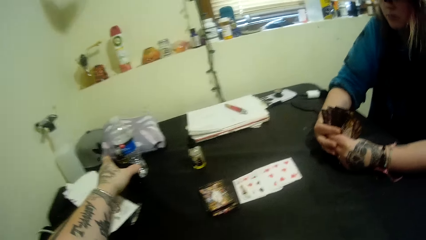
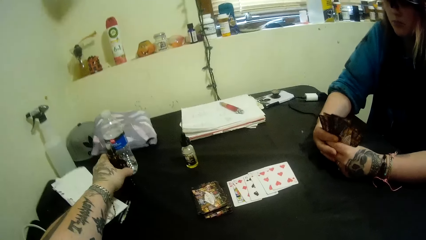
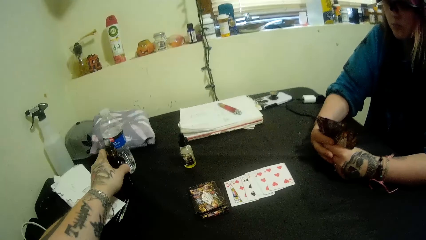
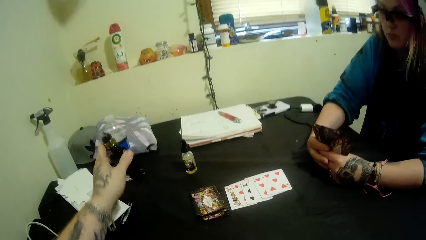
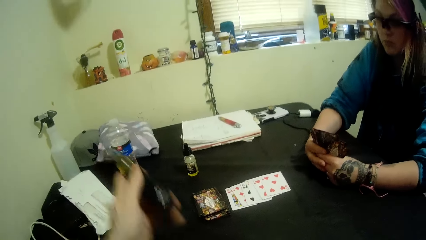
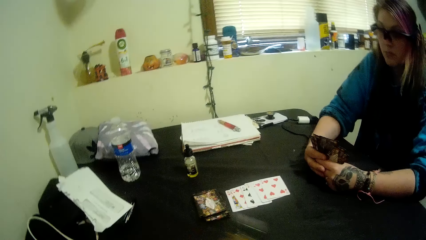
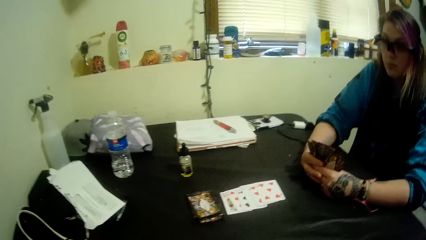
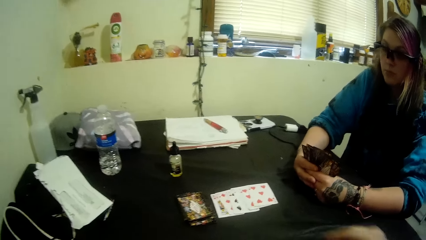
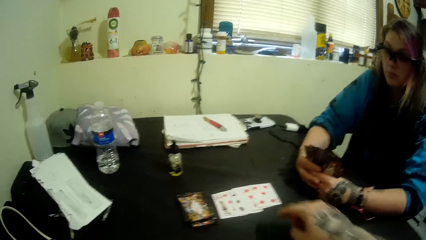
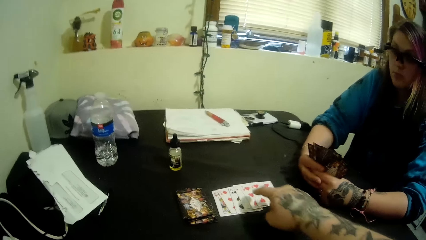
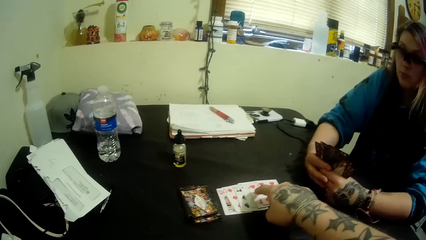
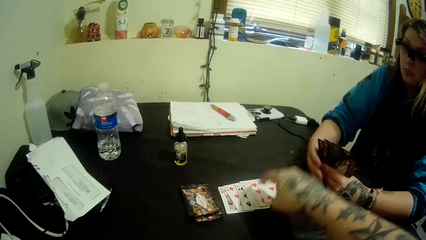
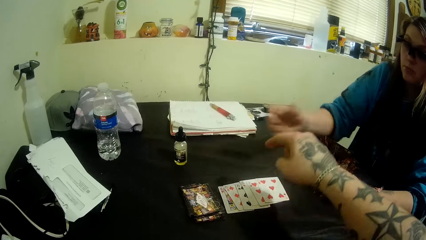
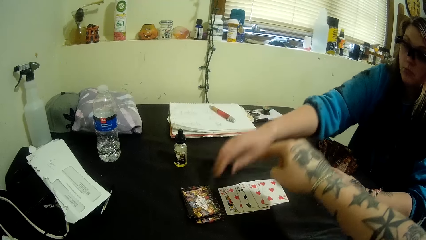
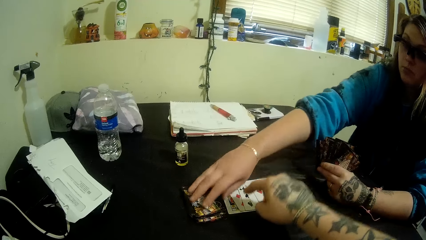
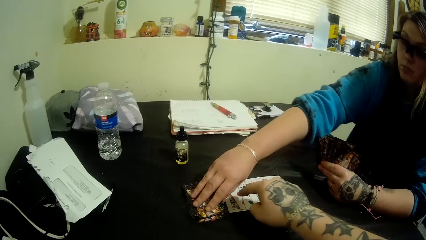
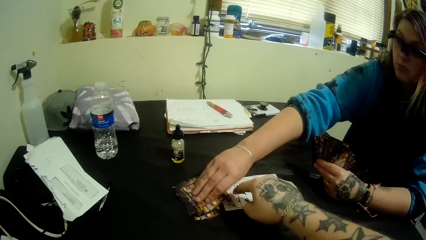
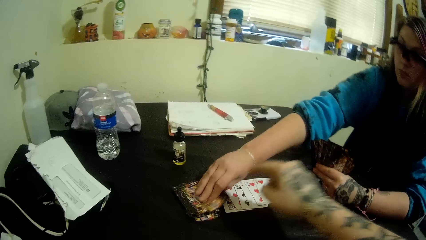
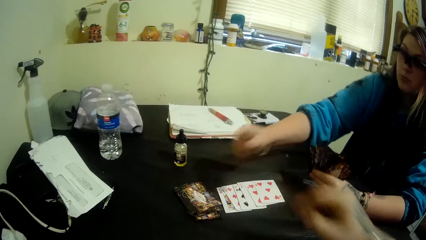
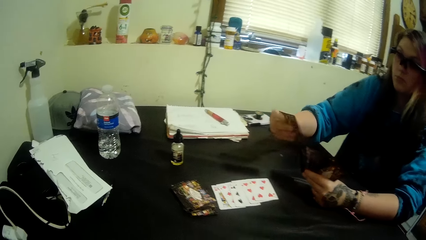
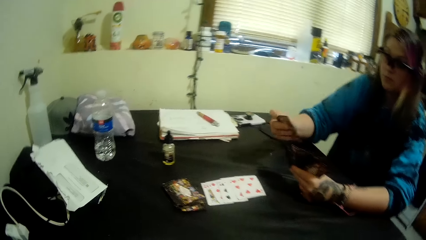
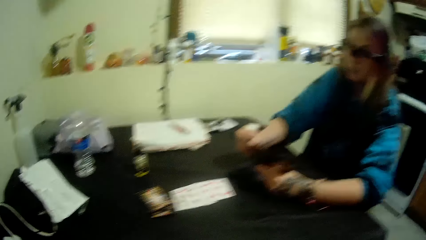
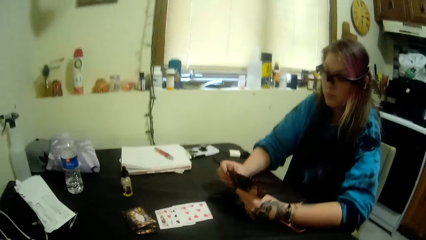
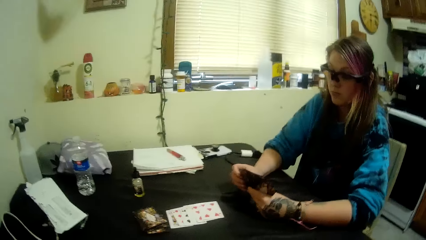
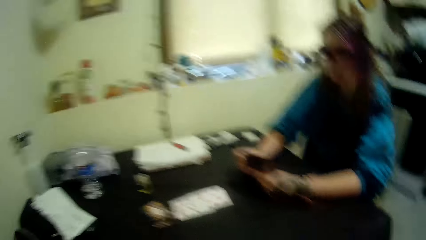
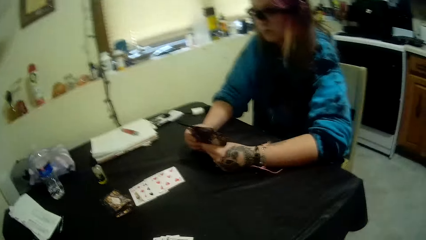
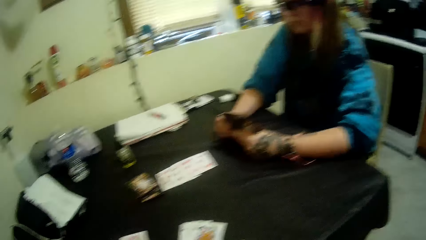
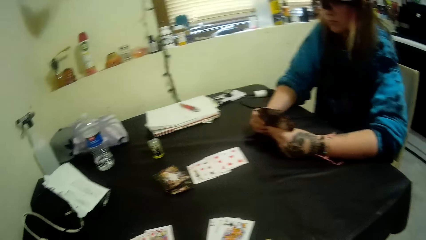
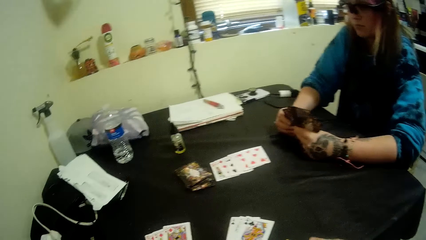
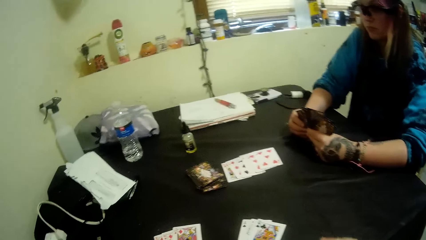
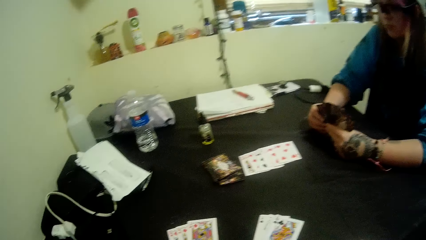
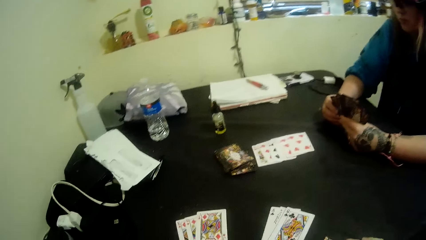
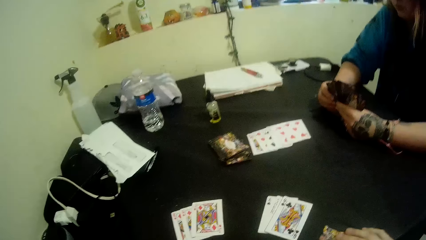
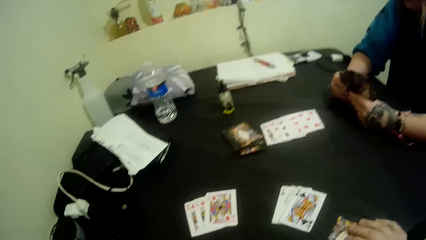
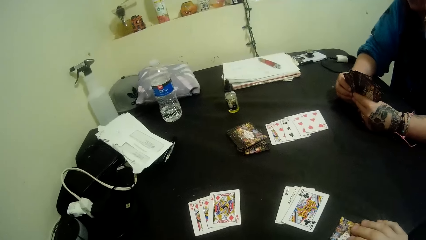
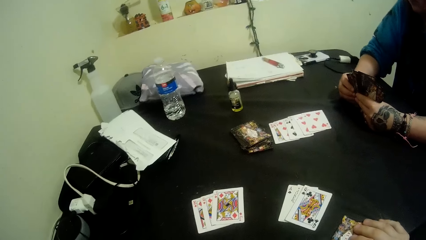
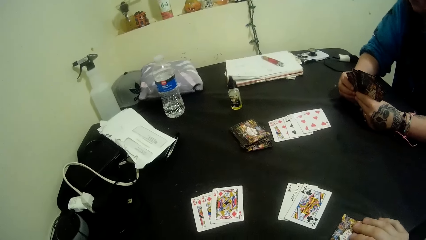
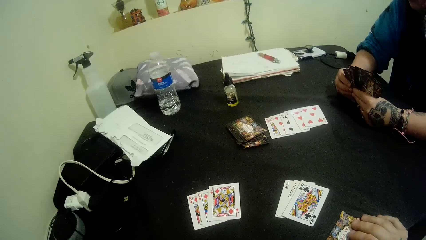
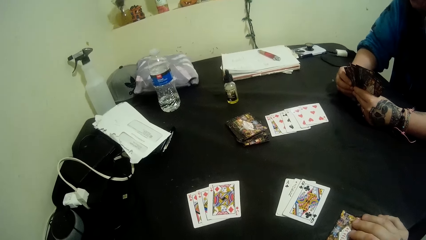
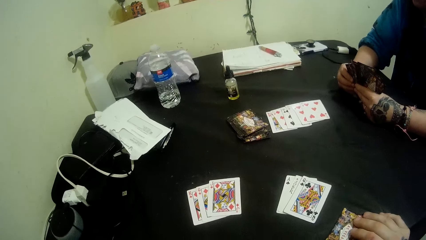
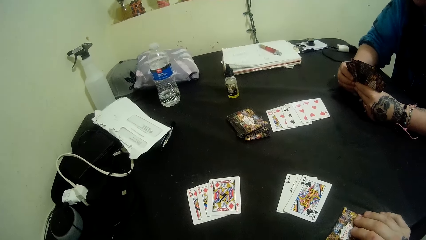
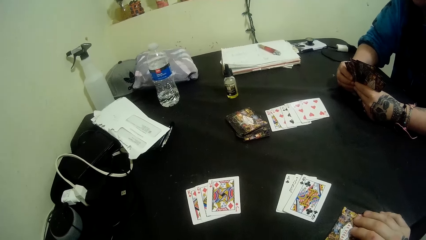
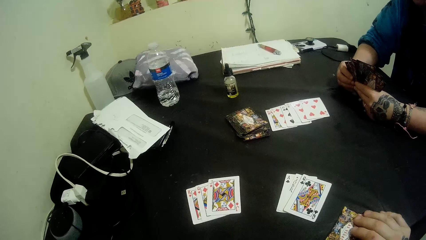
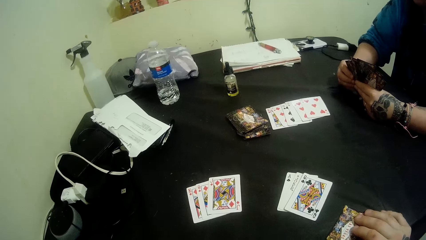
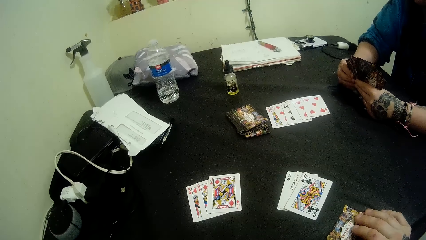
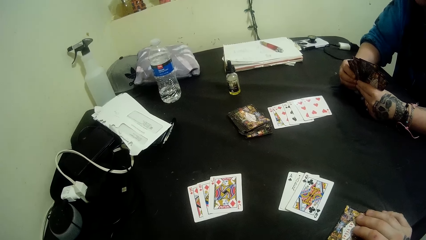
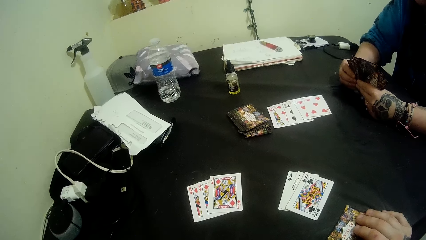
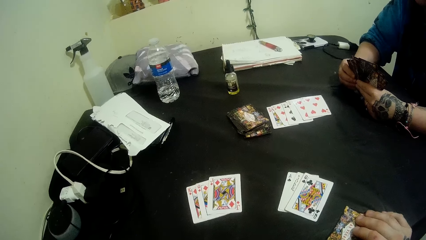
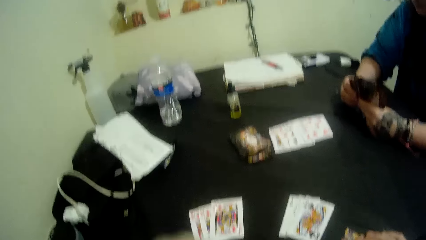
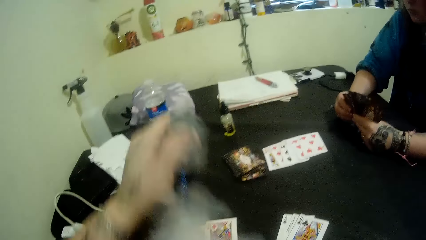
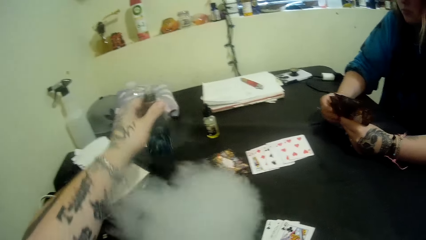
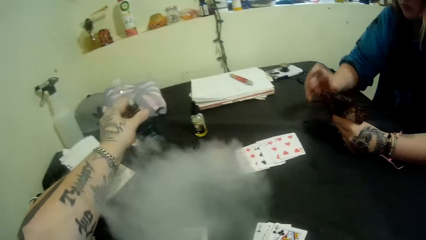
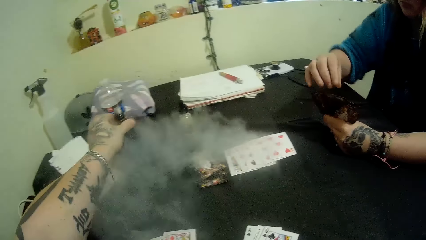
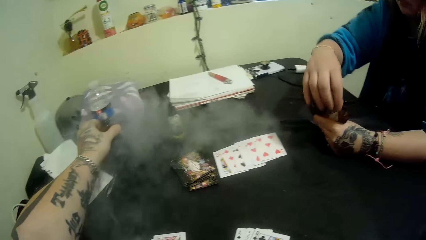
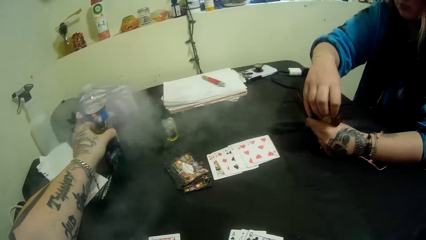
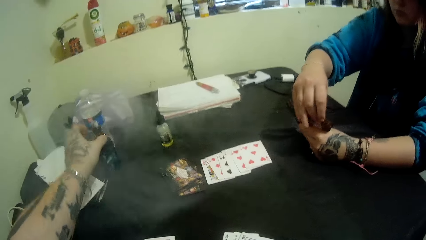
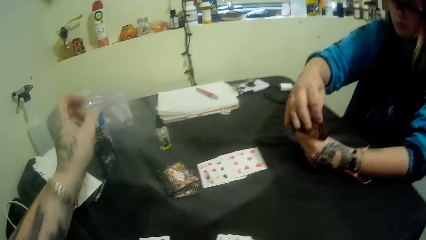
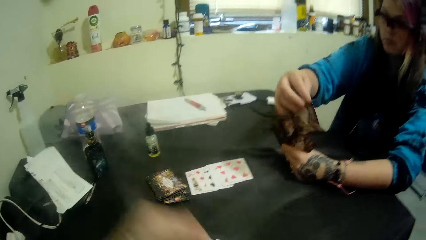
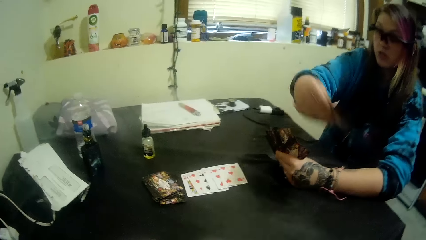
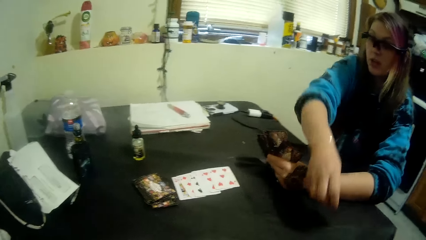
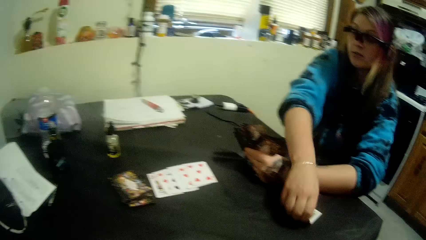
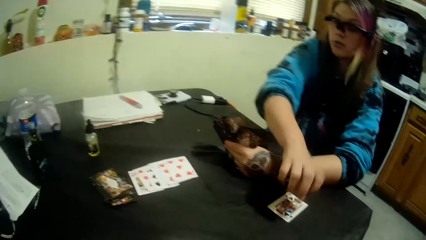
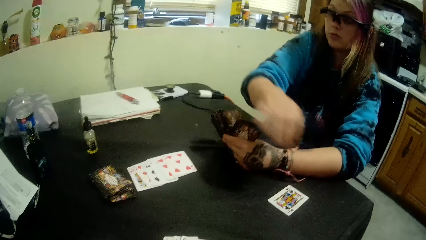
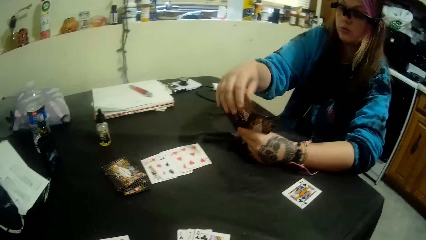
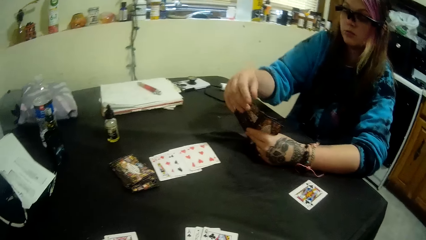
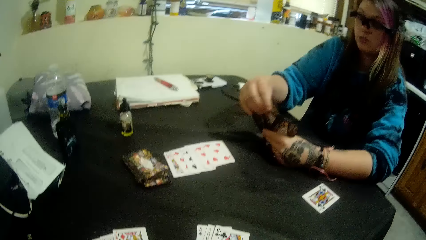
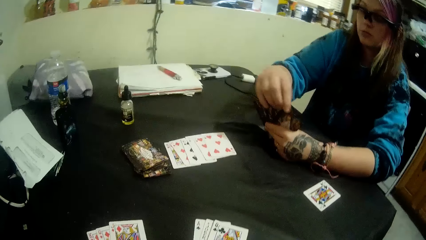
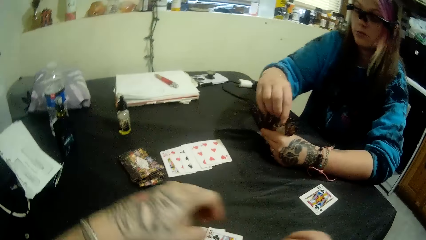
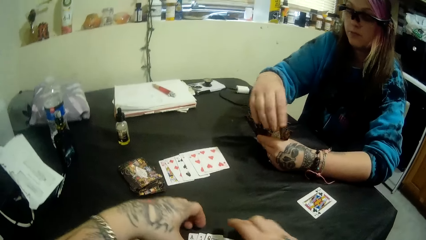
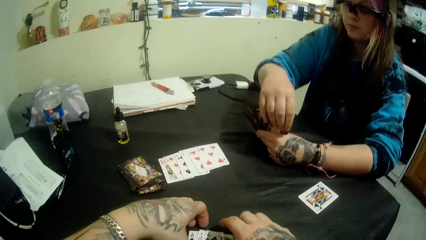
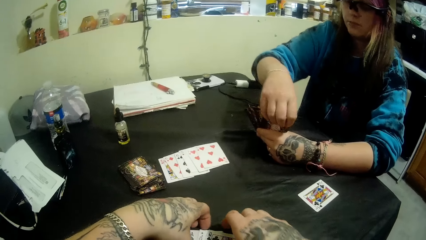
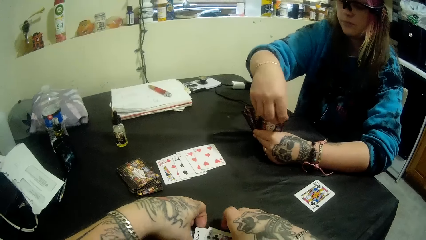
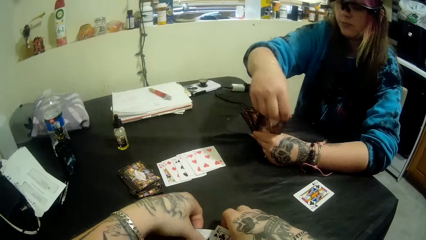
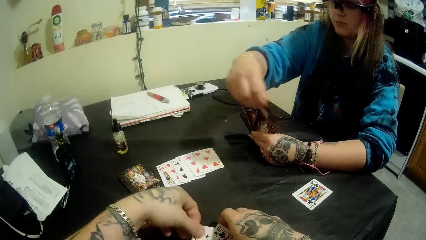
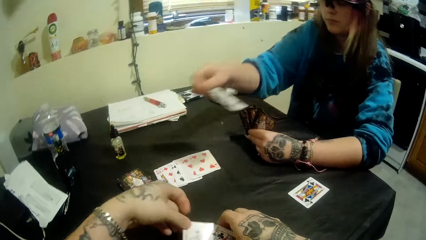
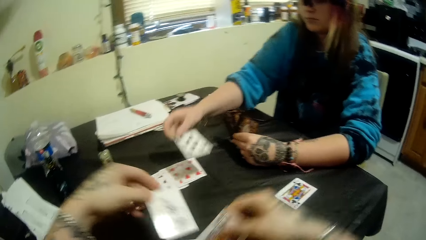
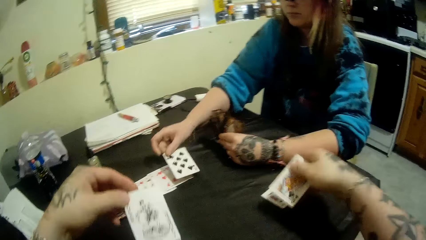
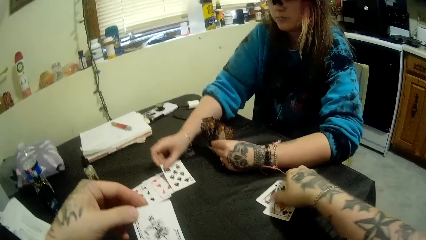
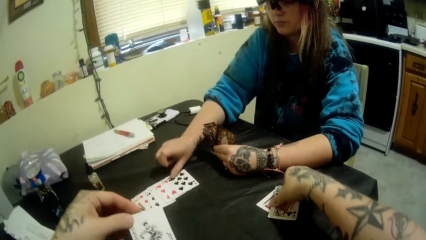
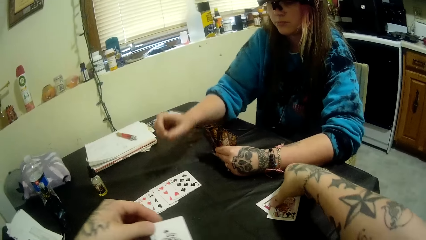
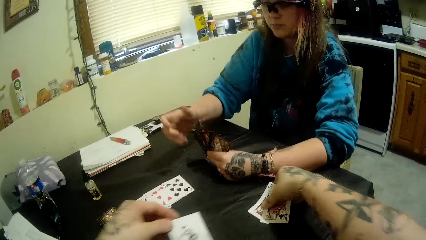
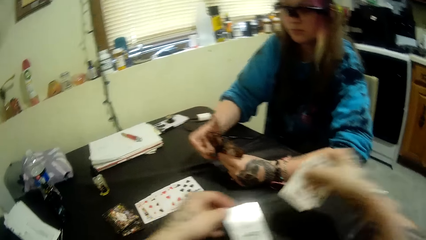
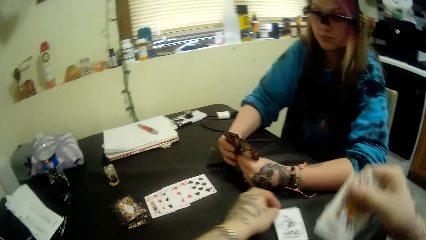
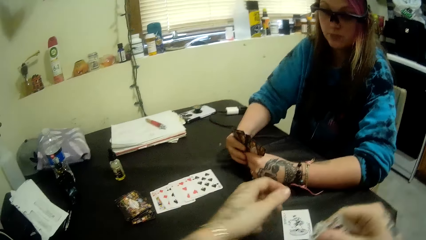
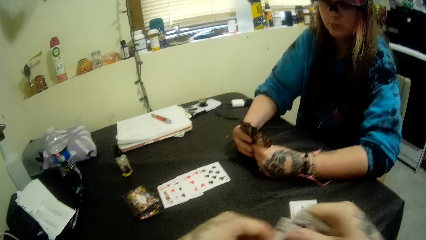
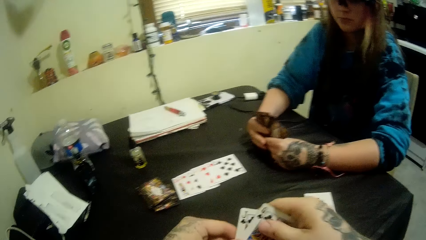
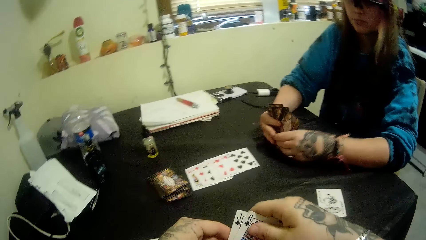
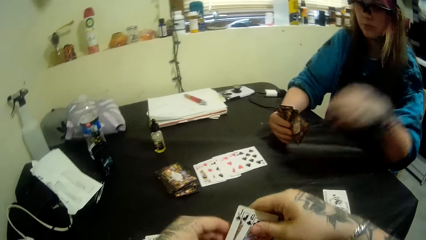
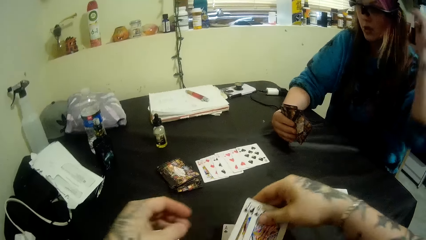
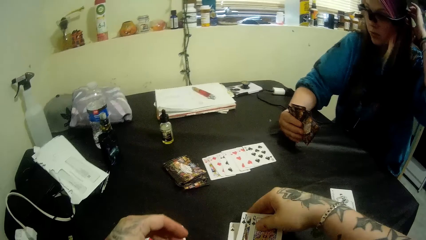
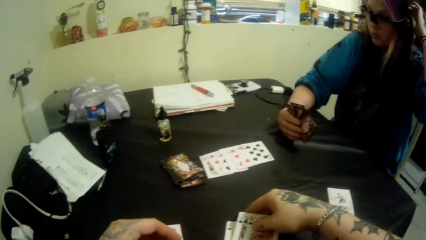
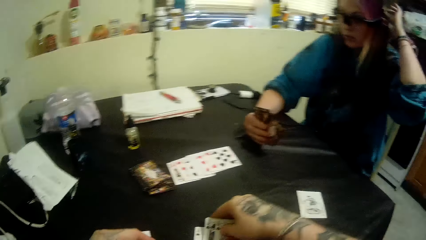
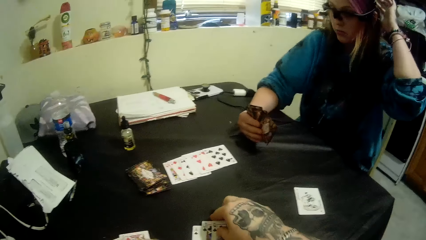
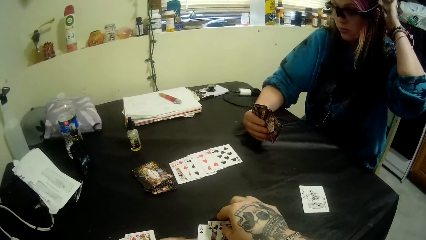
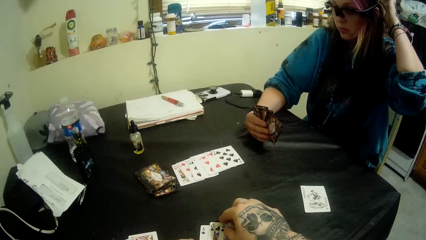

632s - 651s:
The camera wearer picks the pipe bottle from the table with his left hand. He points at a card on the center of the table with his right hand. The girl picks a card from the card deck with her right hand. The camera wearer returns the pipe bottle back to the table with his left hand. The girl places a card by her left side on the table with her right hand. She places the card on the center of the table with her right hand. The camera wearer picks the card by the left of the girl with his right hand. He places another card by the girl with his left hand.
